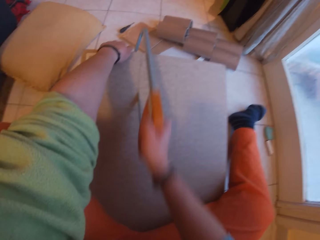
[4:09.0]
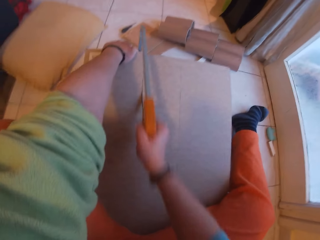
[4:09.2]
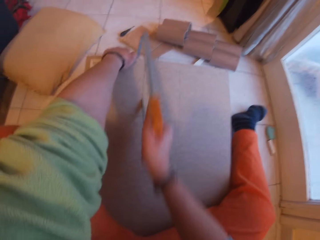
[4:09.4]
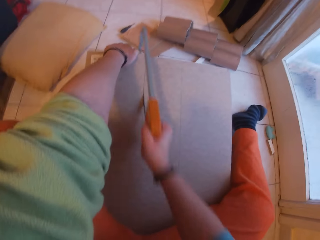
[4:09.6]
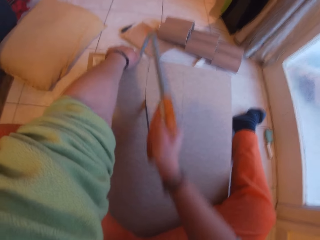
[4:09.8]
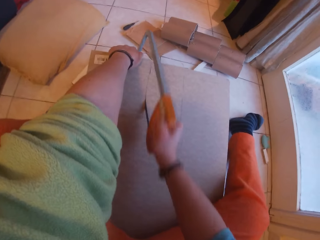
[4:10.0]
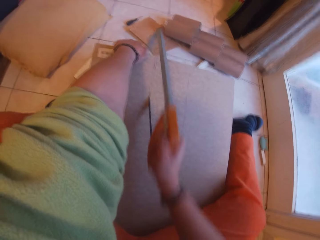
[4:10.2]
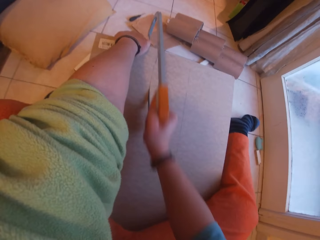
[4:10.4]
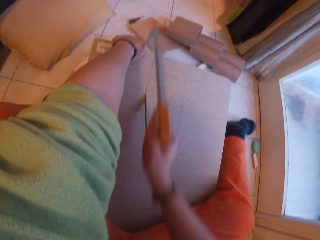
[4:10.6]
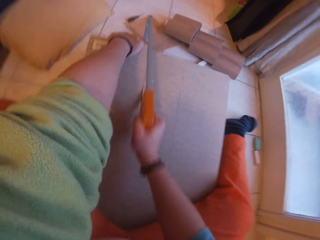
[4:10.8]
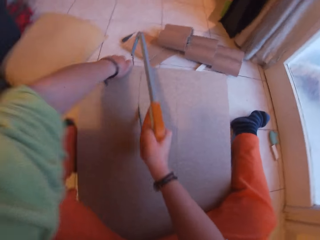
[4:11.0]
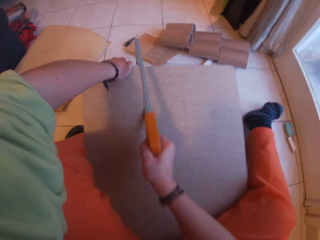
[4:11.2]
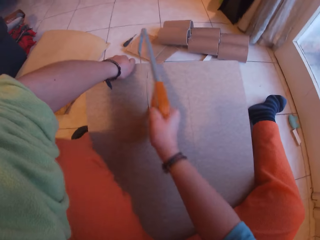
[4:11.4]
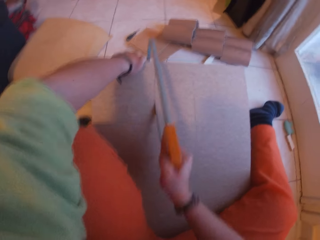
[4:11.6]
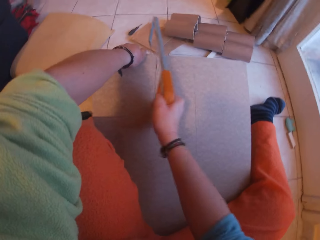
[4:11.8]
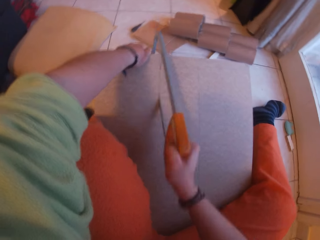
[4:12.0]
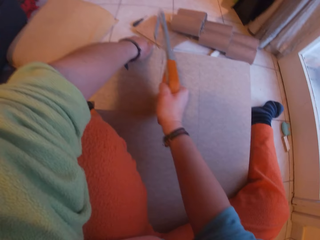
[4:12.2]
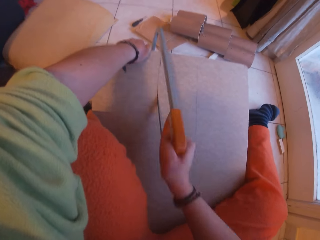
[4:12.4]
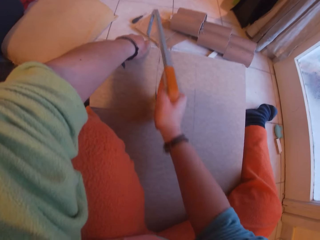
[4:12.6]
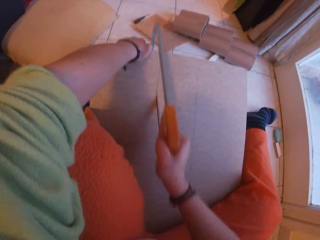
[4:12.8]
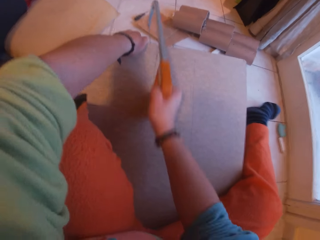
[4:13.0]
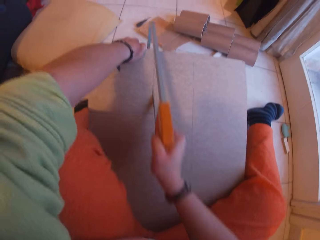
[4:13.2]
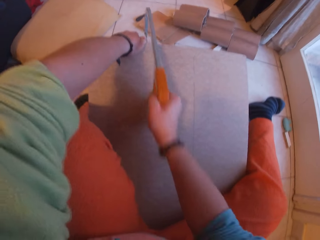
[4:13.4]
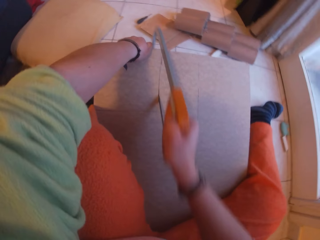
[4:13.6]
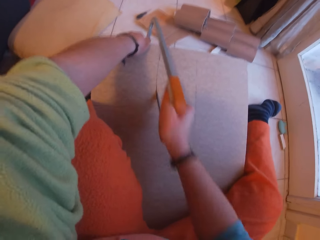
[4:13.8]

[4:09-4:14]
The camera wearer lifts the wood and cuts the wood.

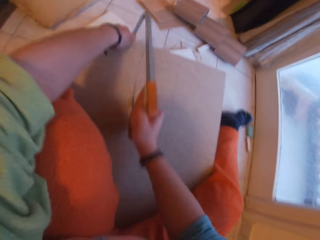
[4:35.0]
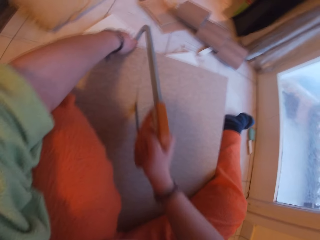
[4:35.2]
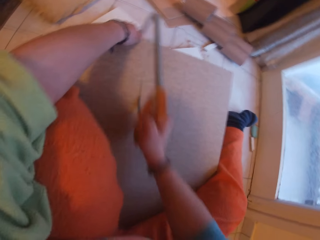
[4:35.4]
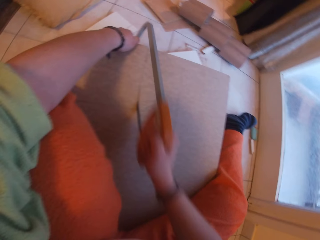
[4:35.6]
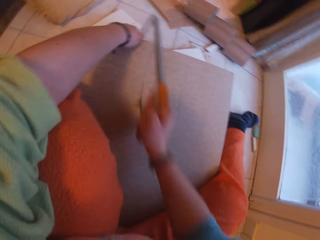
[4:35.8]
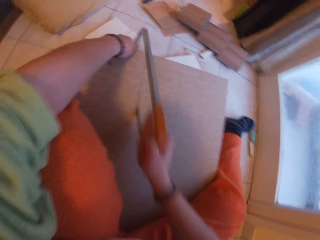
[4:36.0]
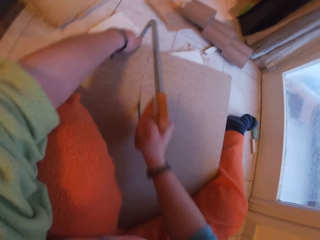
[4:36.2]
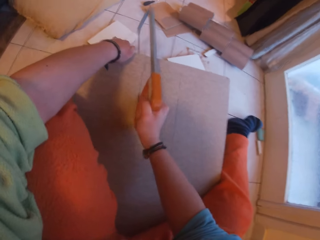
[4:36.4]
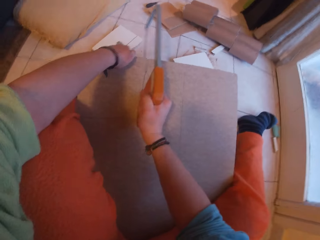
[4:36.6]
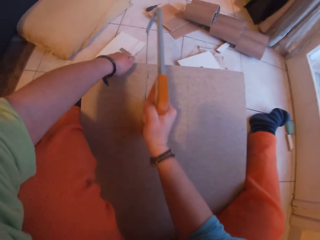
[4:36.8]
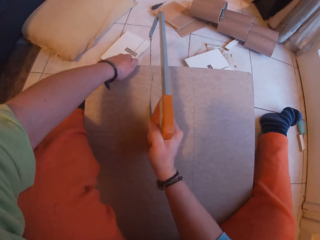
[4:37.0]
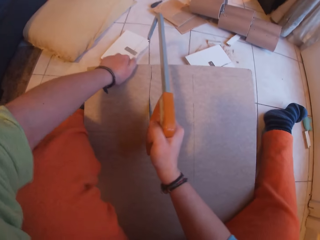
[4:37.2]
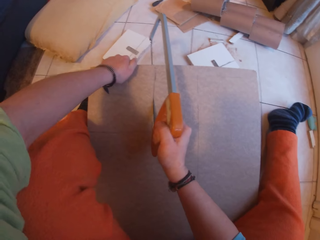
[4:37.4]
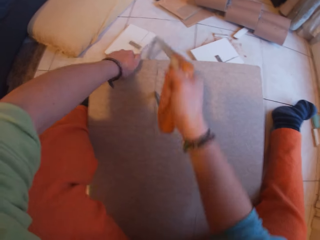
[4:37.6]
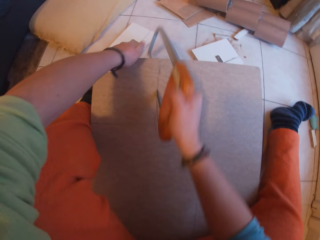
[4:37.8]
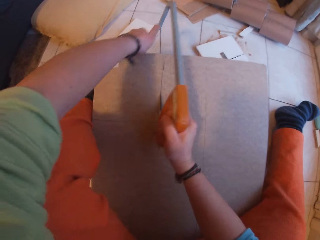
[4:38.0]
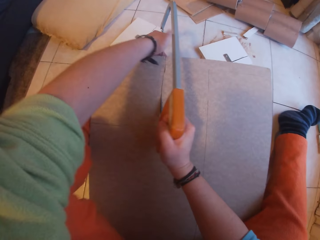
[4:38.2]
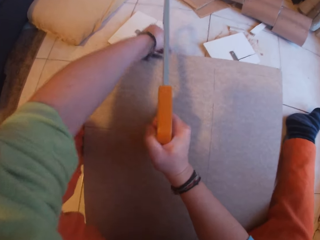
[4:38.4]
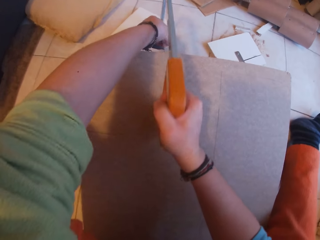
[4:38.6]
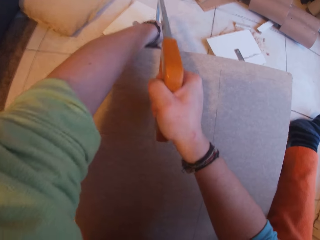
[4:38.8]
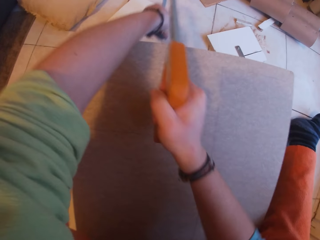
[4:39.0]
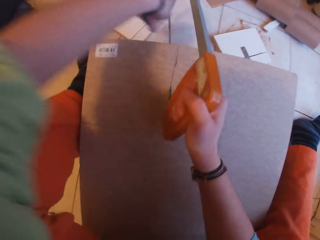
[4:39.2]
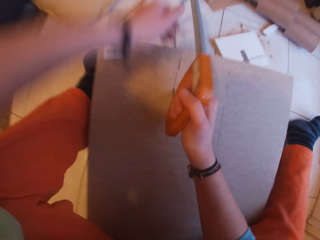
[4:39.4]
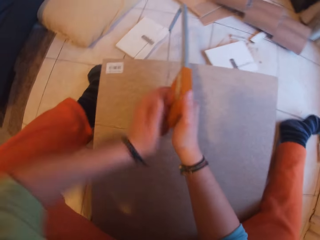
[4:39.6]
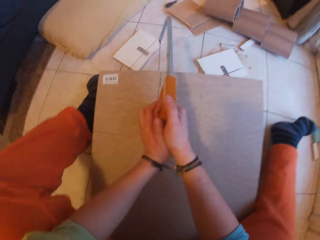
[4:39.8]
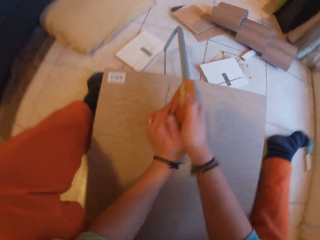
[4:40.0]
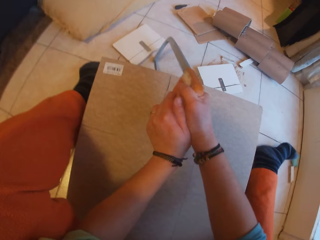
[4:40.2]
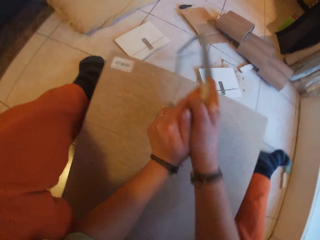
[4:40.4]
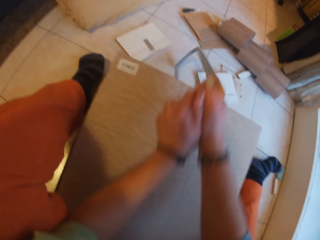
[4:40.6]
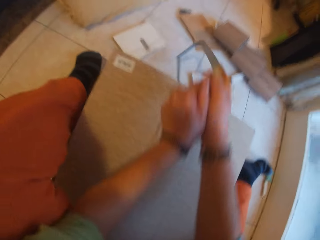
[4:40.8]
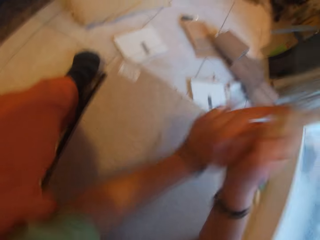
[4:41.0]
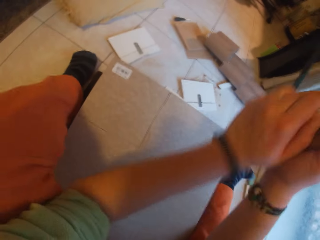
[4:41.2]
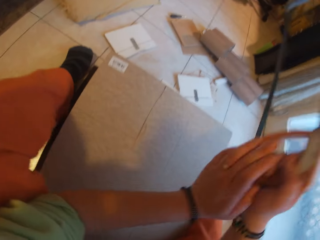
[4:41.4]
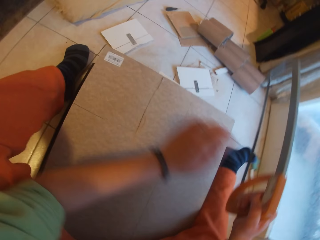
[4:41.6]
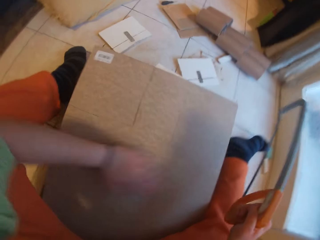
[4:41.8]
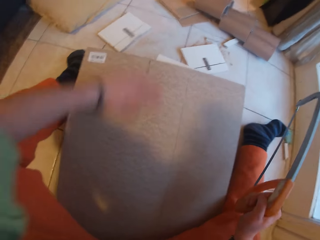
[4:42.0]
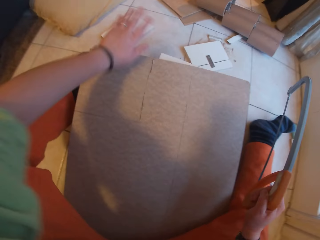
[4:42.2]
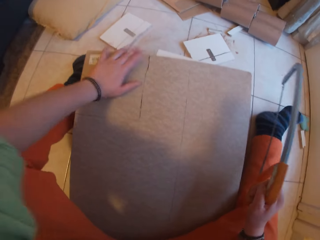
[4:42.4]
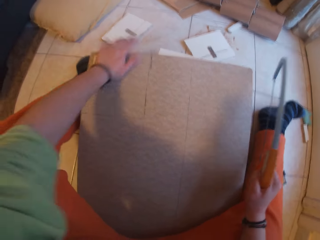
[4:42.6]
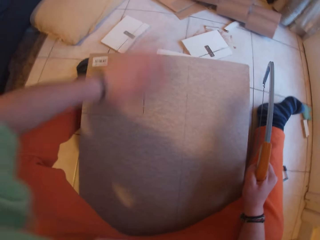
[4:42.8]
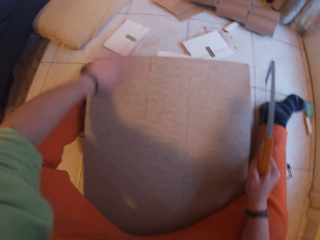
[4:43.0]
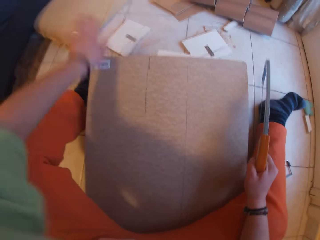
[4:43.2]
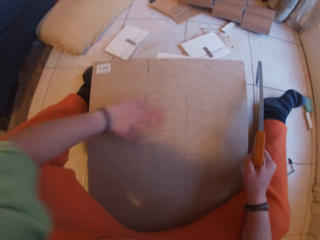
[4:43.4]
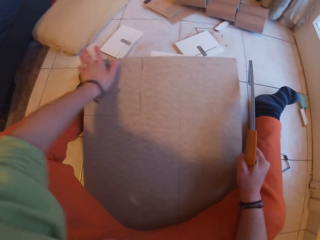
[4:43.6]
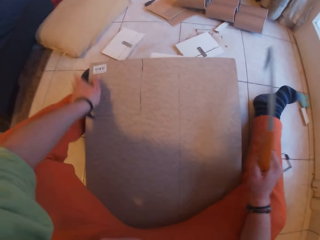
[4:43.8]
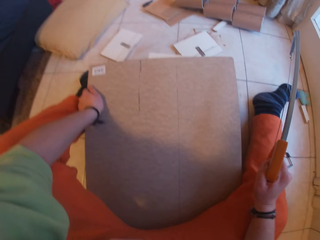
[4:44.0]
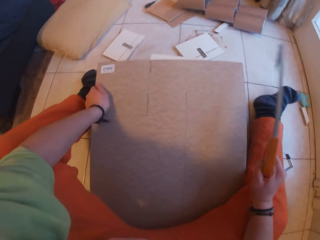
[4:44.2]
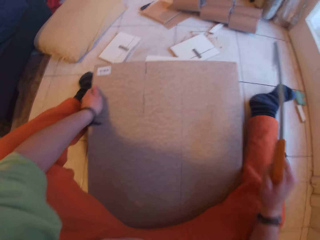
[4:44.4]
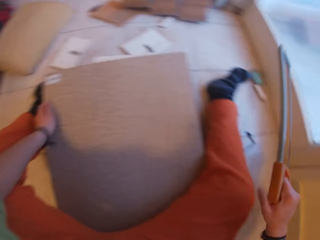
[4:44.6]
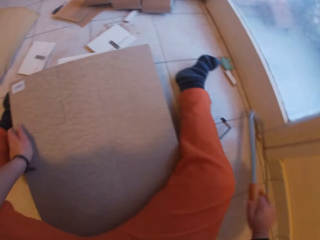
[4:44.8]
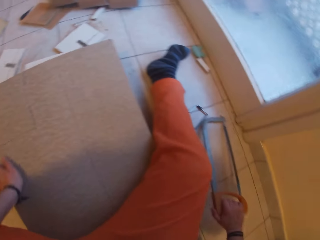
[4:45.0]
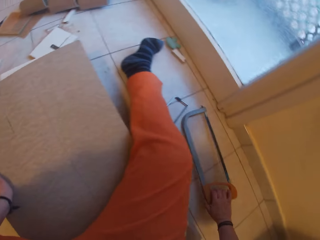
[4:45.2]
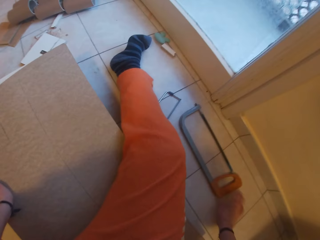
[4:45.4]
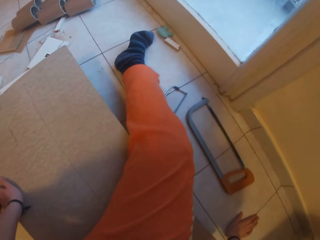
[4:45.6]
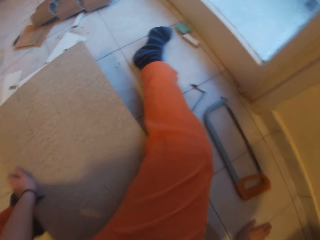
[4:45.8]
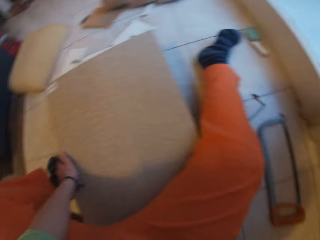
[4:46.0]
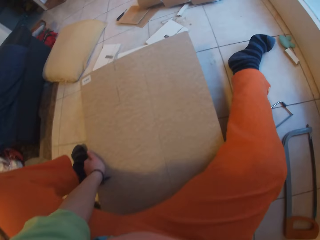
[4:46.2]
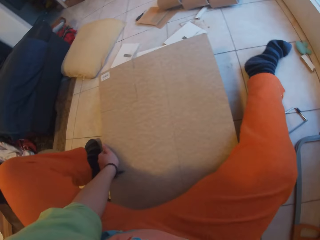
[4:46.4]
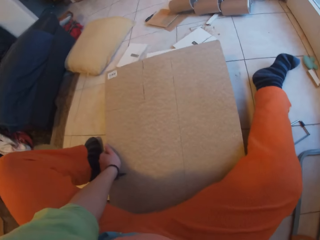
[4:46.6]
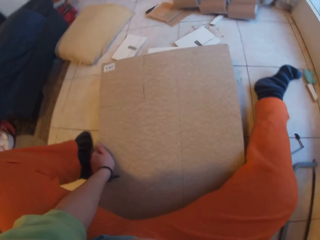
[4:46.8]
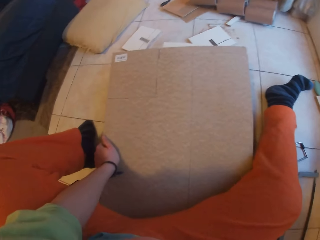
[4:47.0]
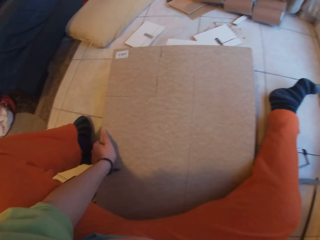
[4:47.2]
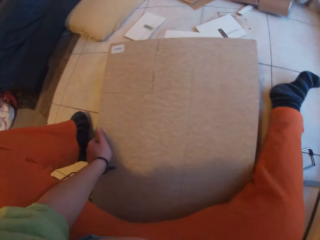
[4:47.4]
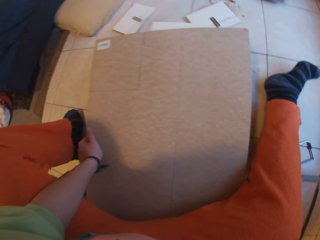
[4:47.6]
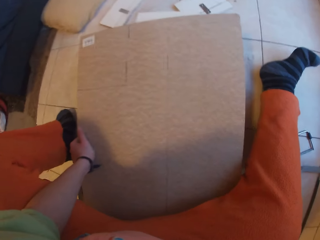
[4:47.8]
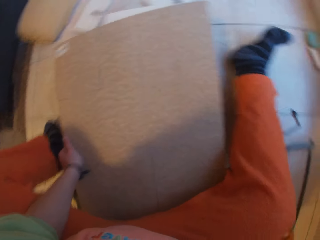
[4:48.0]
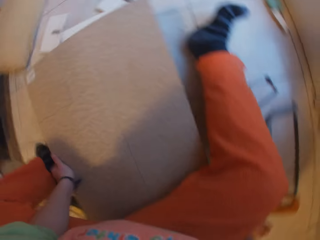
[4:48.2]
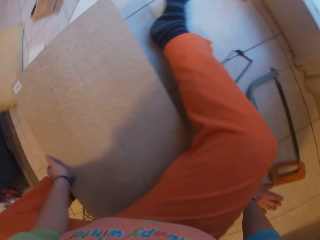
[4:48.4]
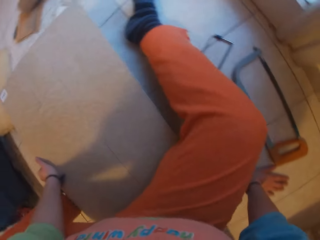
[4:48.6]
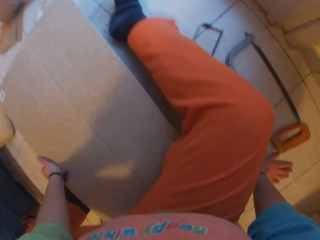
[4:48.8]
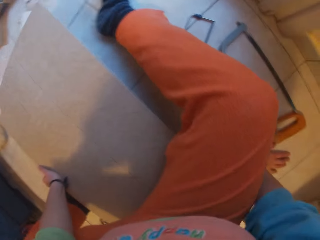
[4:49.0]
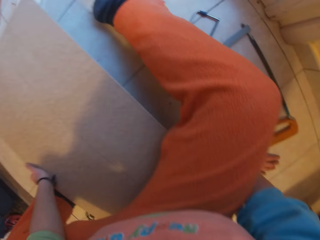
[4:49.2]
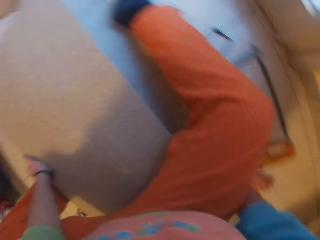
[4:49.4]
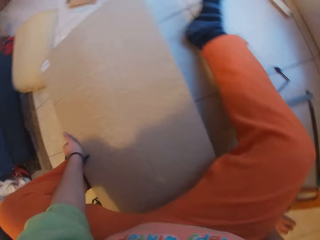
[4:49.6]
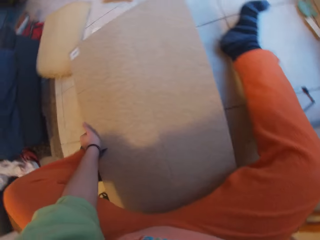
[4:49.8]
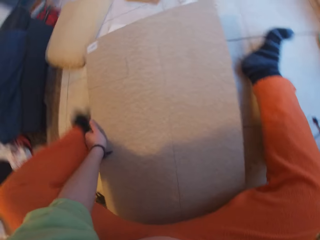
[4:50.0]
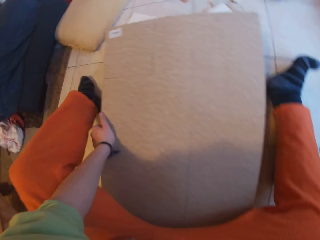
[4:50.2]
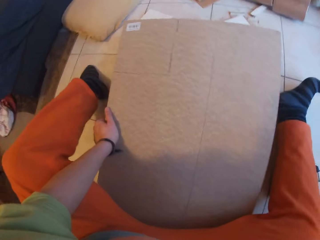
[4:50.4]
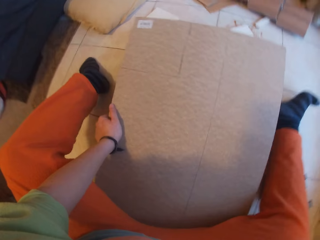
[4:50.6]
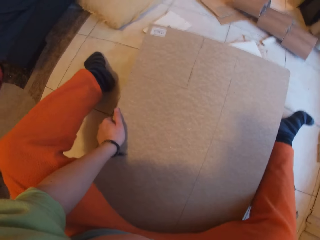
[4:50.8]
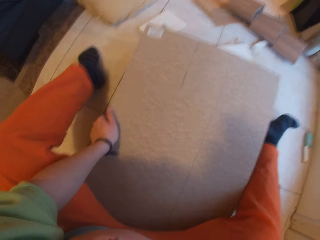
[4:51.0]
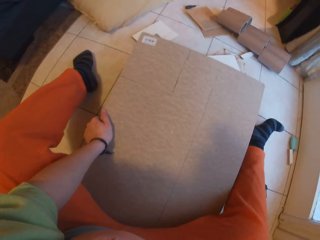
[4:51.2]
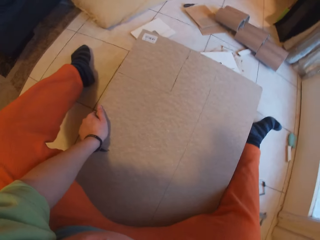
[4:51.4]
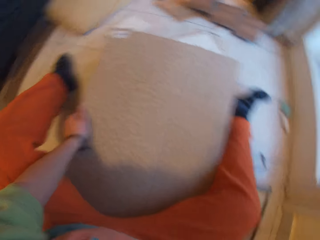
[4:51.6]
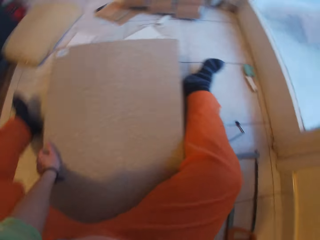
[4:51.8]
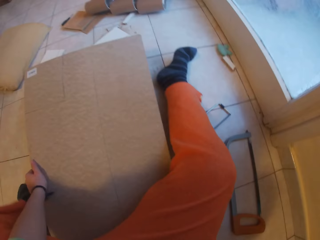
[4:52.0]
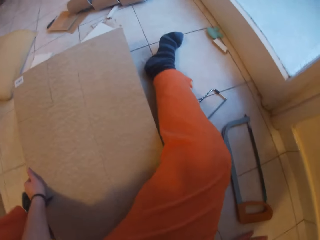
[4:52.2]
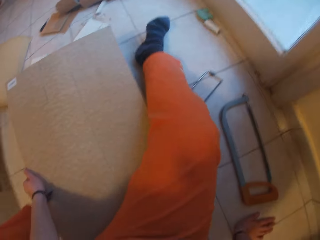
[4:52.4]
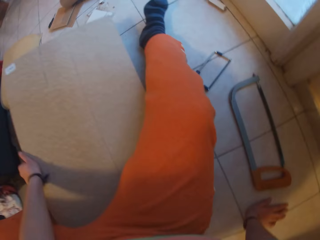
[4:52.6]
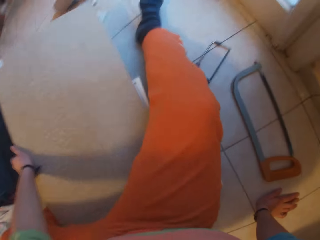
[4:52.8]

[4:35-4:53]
The camera wearer stops cutting wood. He removes the saw from the piece of wood with both hands. He wipes the wood. He pulls a cardboard on the wood. He adjusts the plywood on the pile of planks on the floor with his left hand.
